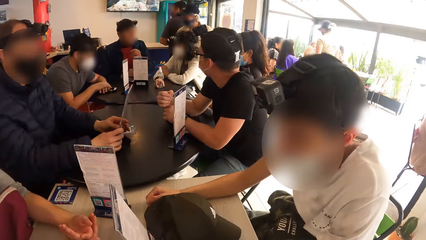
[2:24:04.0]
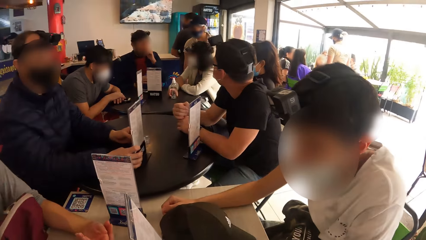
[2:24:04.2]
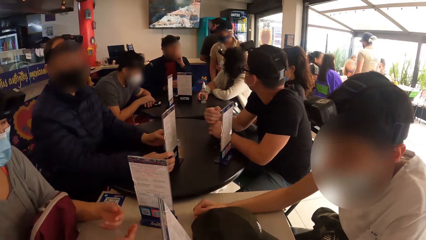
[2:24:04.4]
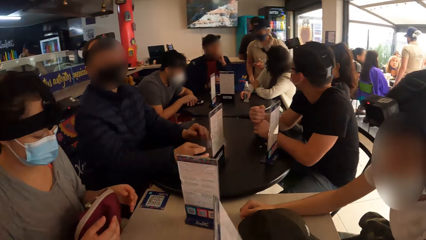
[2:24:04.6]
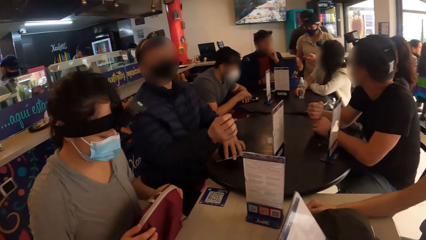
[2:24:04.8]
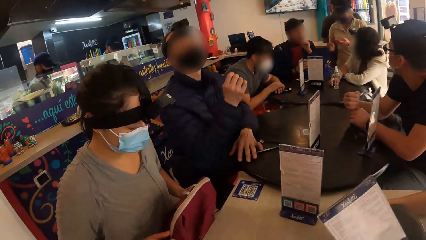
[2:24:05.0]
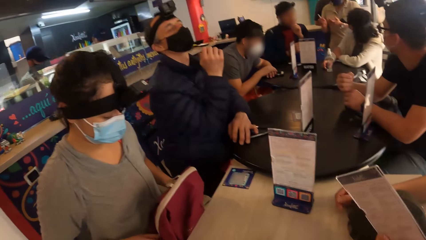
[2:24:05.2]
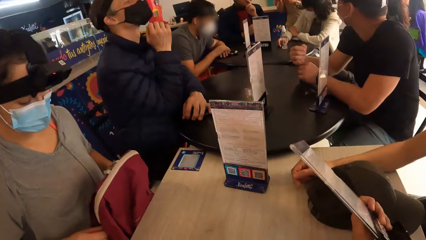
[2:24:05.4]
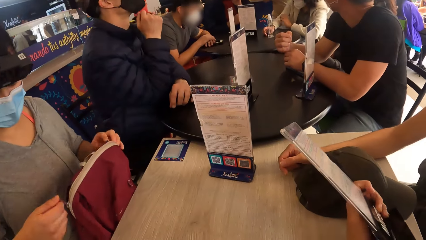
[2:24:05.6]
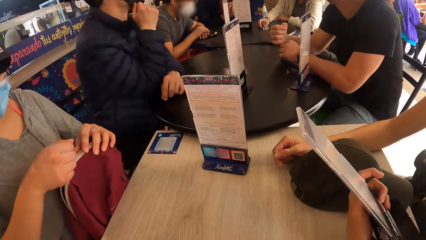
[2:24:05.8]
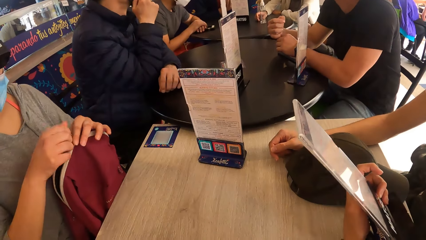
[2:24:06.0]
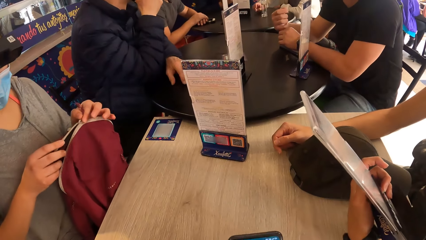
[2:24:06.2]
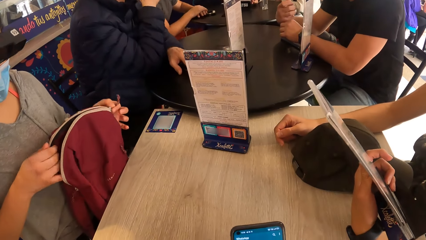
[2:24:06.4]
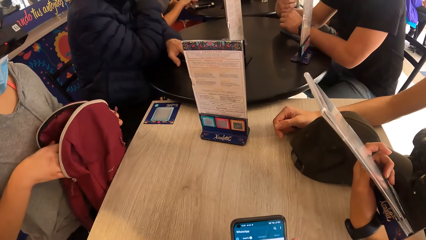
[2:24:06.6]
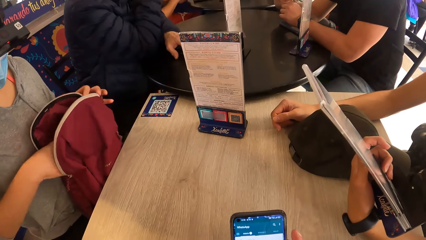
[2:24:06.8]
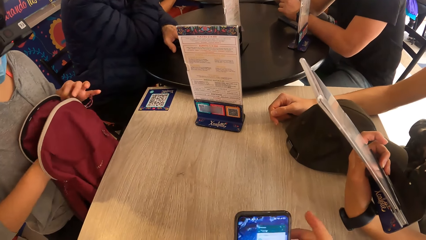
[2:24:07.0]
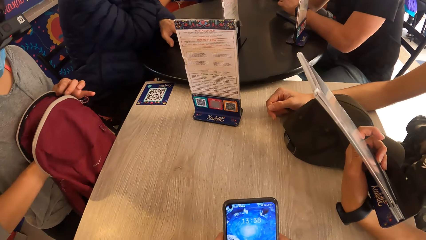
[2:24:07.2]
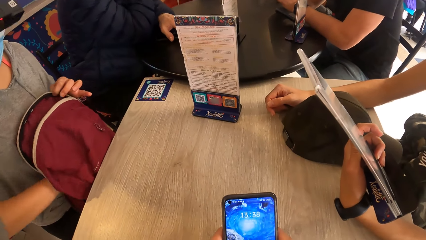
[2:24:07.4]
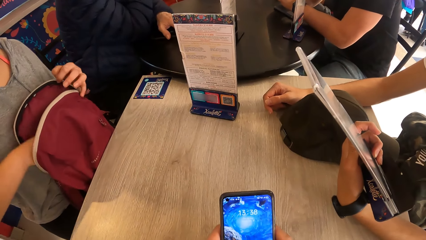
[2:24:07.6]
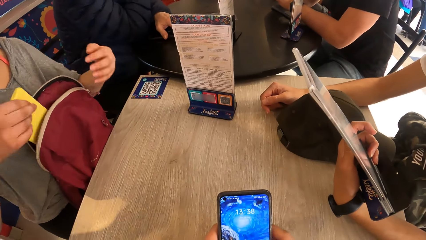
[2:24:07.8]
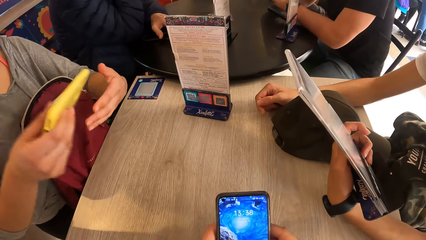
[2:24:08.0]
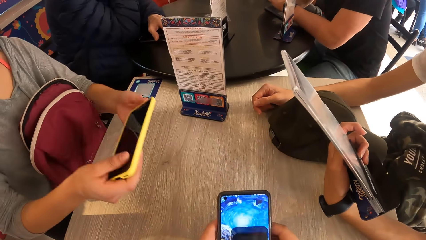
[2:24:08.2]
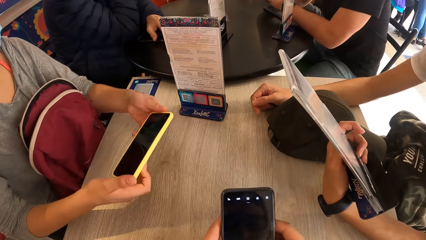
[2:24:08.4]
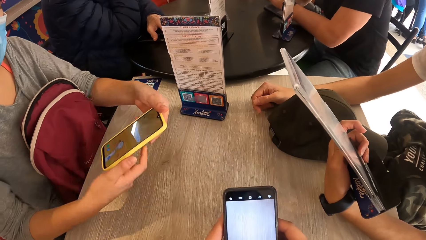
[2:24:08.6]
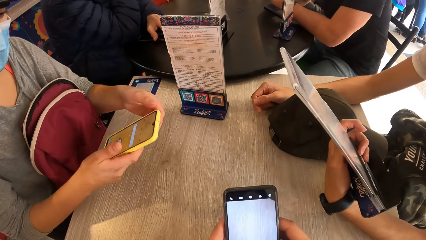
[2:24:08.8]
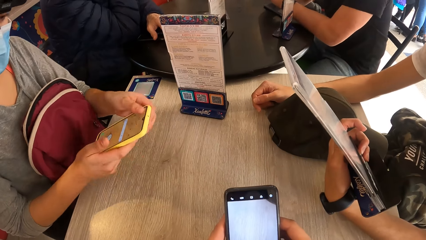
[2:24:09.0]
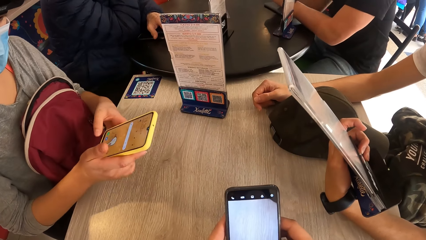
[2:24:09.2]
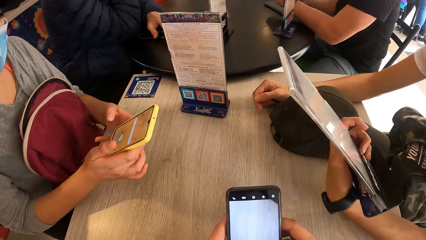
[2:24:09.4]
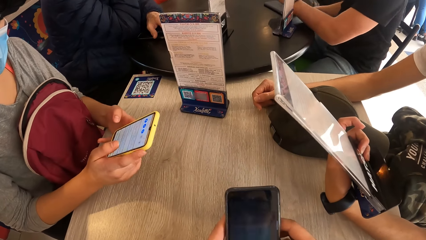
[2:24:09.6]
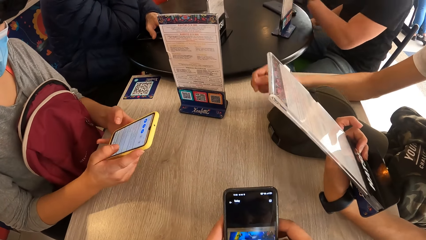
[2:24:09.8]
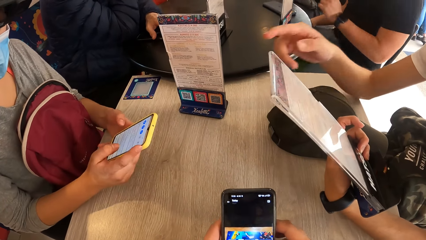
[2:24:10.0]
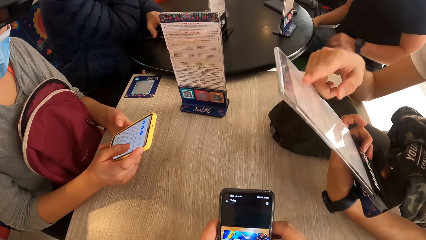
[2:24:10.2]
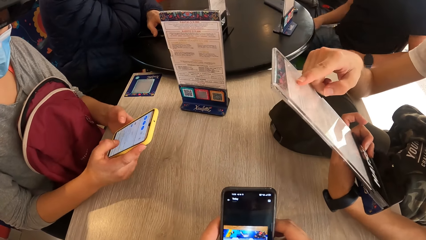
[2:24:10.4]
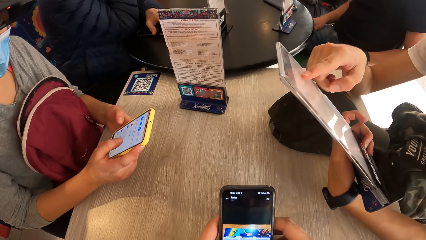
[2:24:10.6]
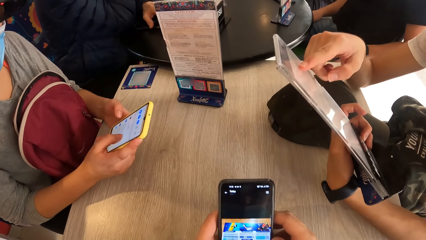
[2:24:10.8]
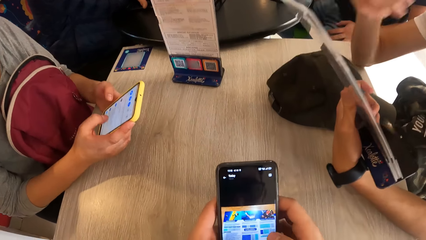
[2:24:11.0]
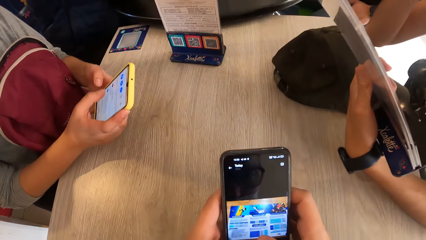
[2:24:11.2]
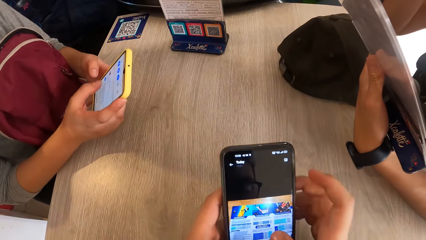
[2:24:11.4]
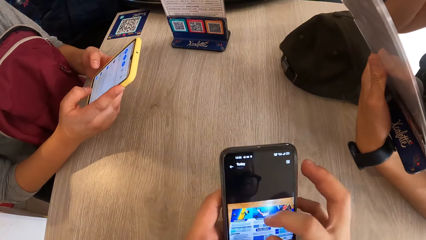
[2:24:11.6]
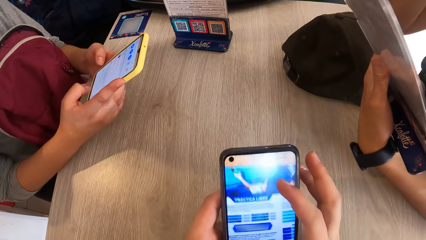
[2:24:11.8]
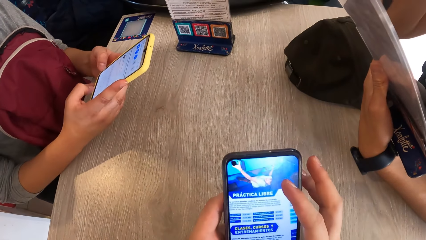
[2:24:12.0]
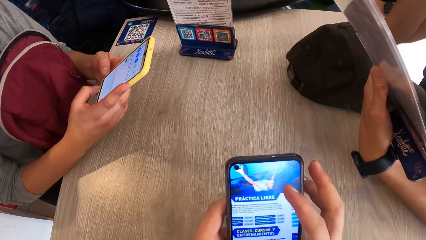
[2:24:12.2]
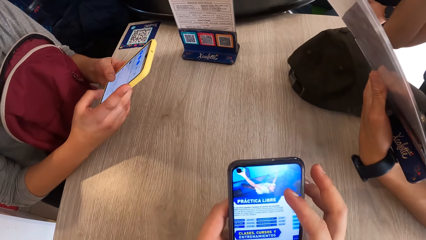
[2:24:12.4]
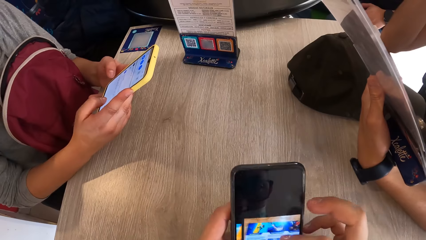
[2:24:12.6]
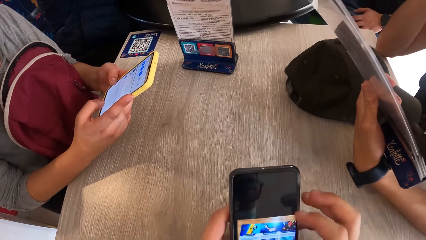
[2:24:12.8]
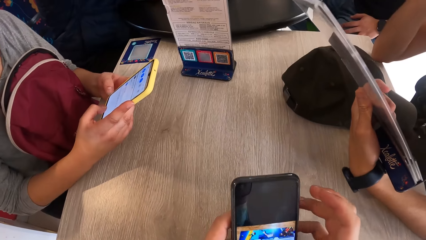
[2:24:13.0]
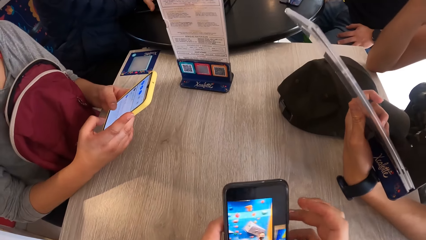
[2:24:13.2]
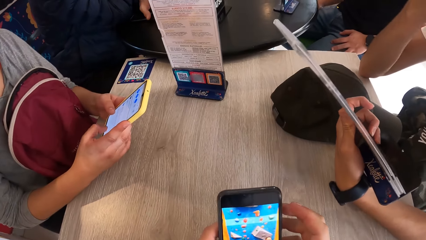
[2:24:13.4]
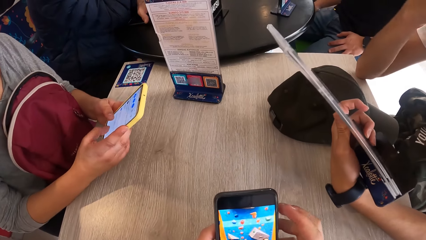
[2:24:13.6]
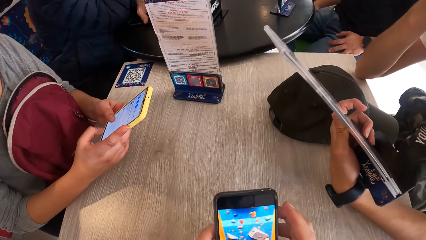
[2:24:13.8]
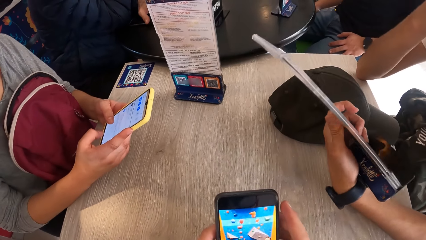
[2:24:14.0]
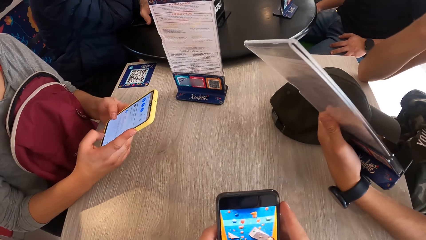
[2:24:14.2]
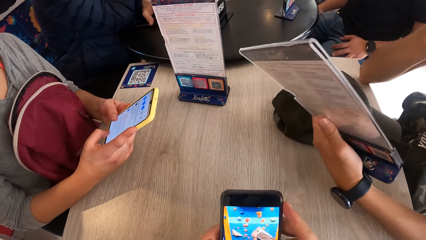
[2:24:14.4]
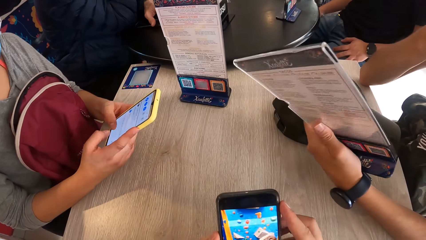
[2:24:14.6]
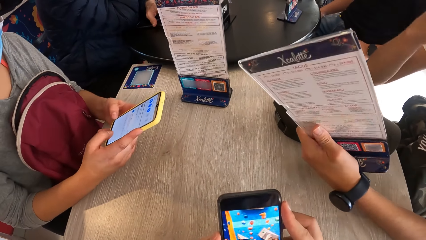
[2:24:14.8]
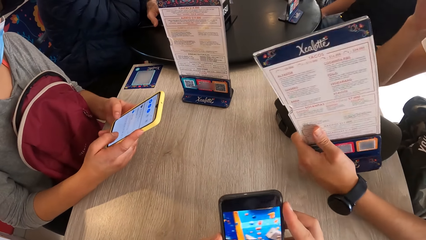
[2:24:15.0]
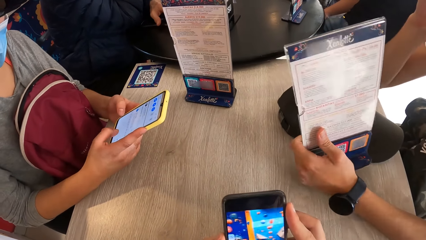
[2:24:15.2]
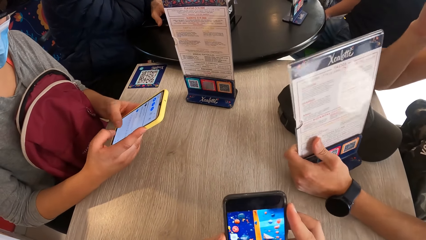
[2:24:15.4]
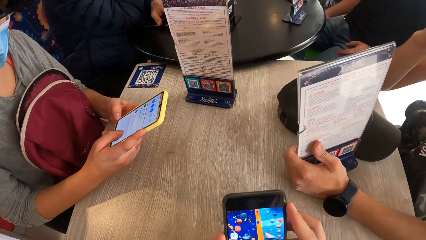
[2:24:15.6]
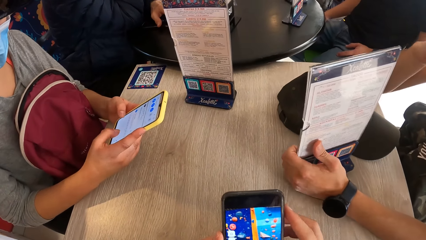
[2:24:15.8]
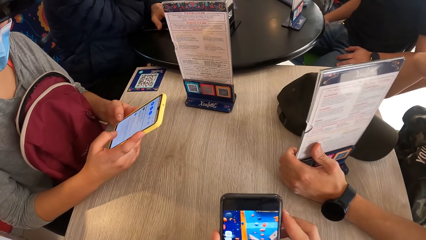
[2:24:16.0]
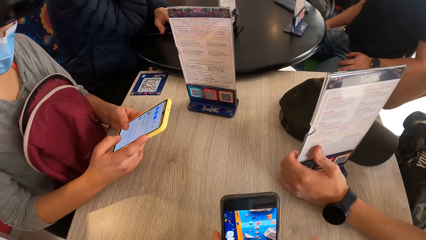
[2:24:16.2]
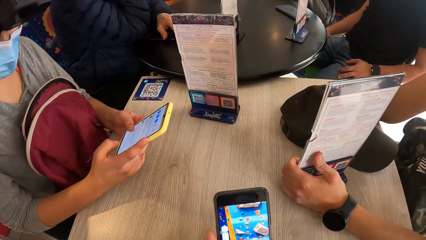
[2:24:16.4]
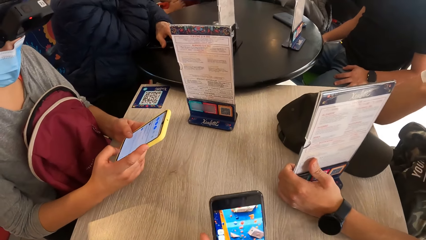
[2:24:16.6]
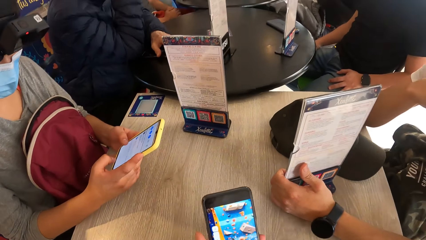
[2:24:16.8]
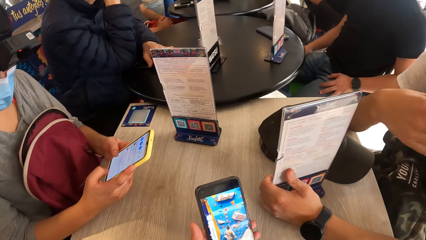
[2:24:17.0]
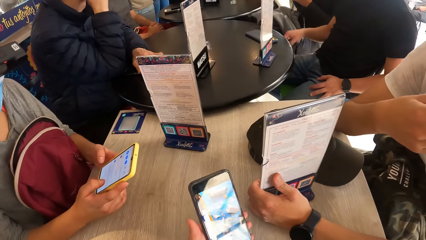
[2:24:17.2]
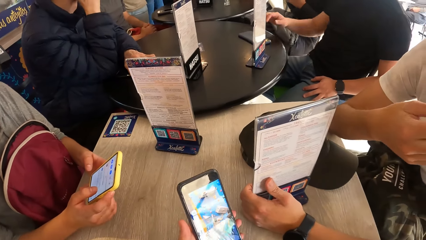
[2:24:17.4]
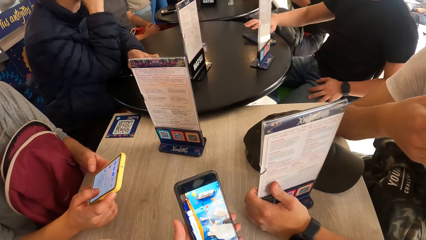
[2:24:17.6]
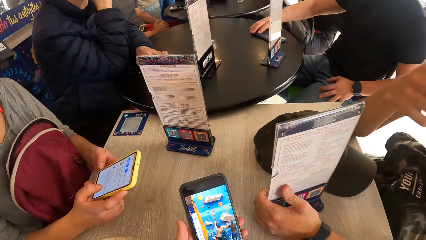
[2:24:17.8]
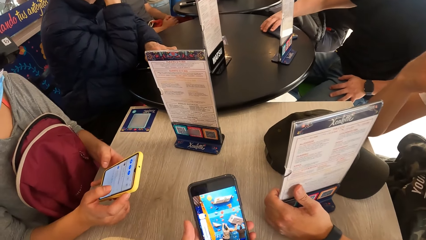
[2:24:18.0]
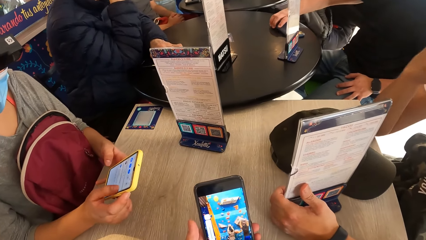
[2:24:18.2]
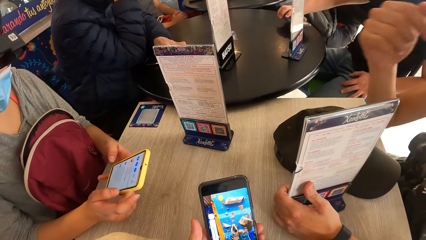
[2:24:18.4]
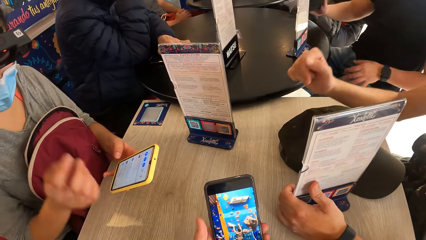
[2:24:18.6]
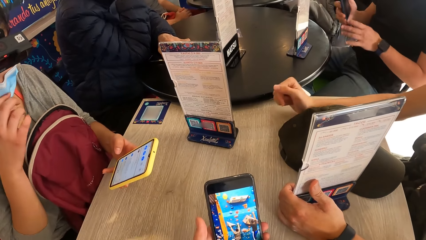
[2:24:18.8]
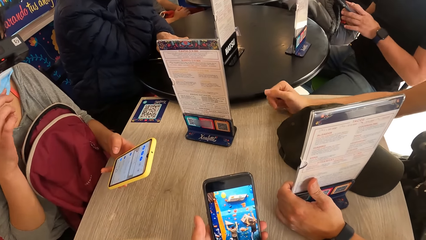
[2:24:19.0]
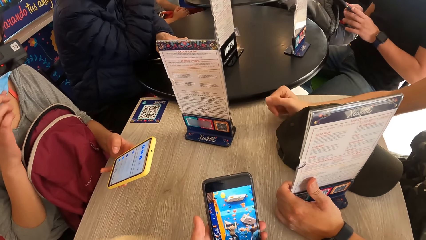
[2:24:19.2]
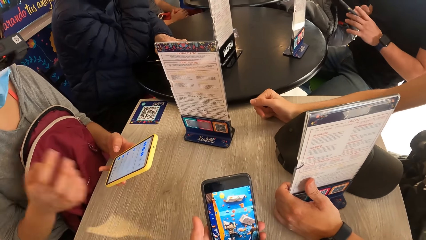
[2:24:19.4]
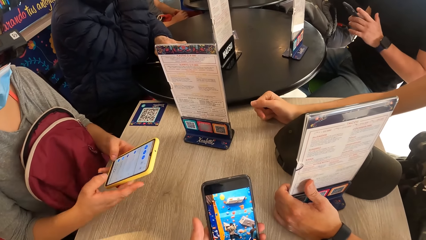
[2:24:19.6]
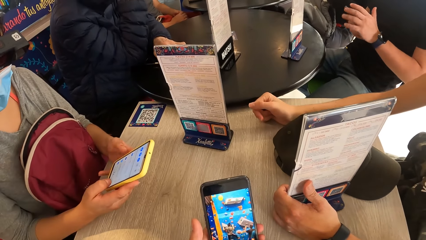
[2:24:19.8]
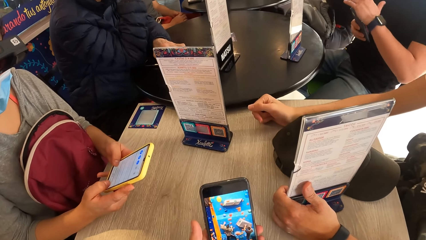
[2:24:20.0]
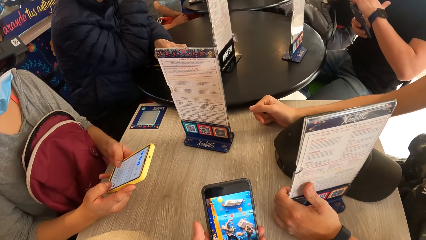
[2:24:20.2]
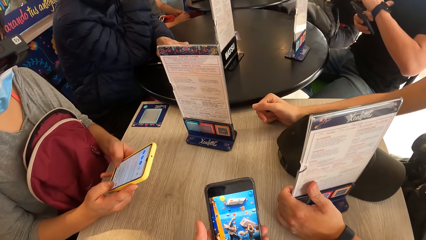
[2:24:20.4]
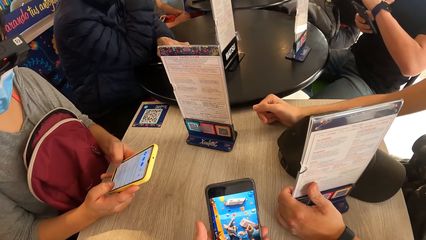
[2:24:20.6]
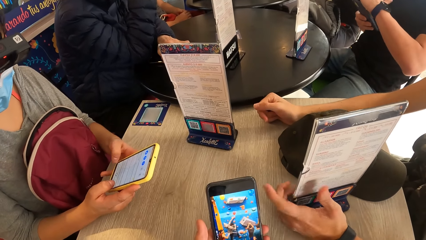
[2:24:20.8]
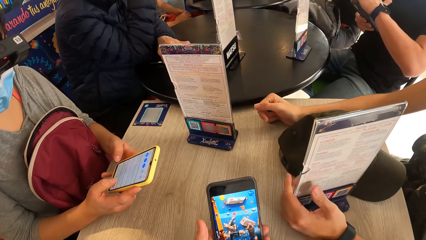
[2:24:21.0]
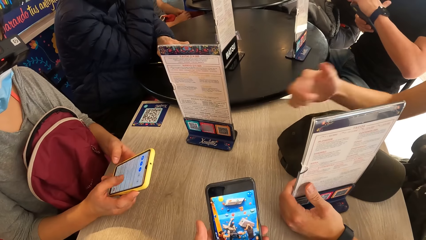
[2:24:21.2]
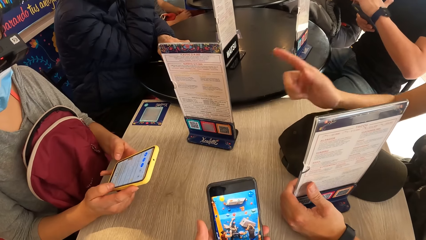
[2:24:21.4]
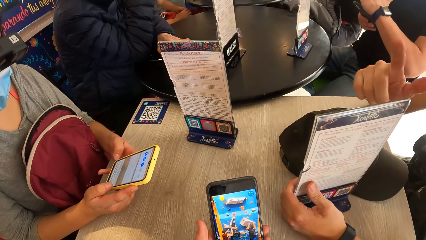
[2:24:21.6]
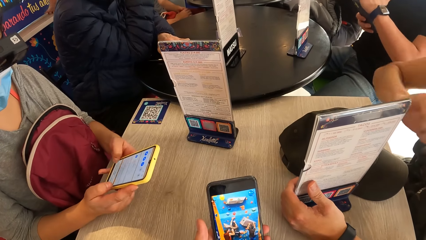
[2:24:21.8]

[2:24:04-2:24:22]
A man reads a menu. The man carries the menu on the table with his left hand. A woman opens a bag on her lap with both hands. The camera wearer looks around a room. The woman searches through the bag with her left hand. She picks up a phone in the bag with her right hand. She holds the phone with both hands. She operates the phone with both hands. The man points at the menu in his left hand with his right hand finger. The camera wearer operates a phone. The man flips the menu on the table. The woman types on the phone.
